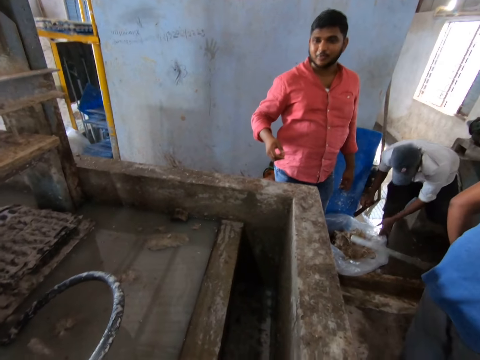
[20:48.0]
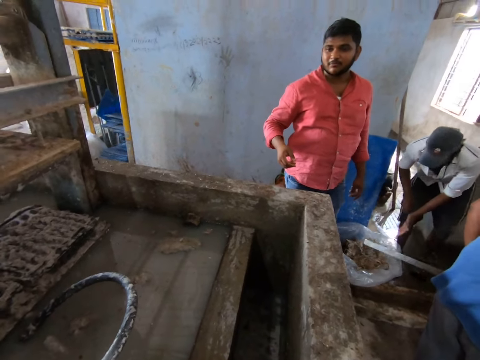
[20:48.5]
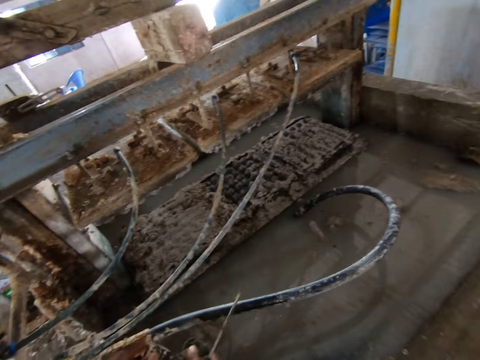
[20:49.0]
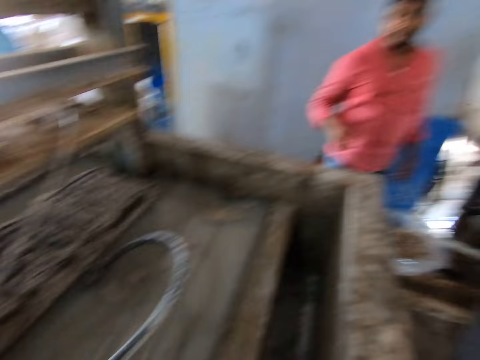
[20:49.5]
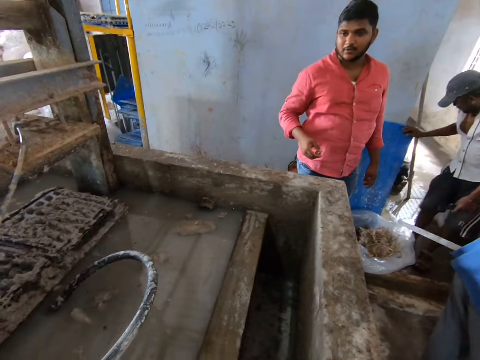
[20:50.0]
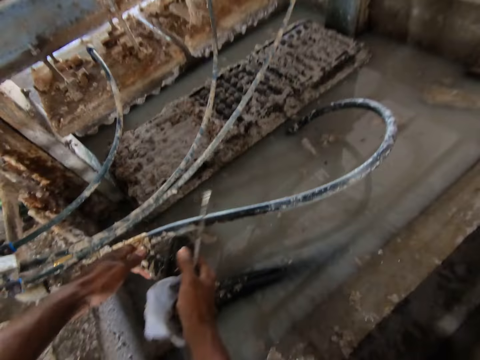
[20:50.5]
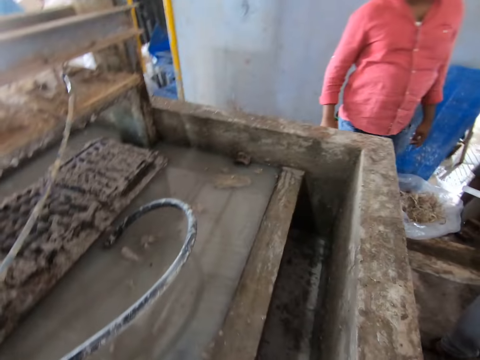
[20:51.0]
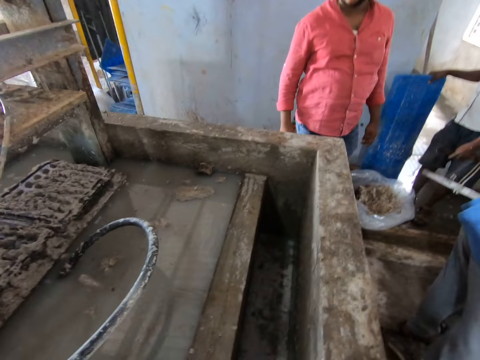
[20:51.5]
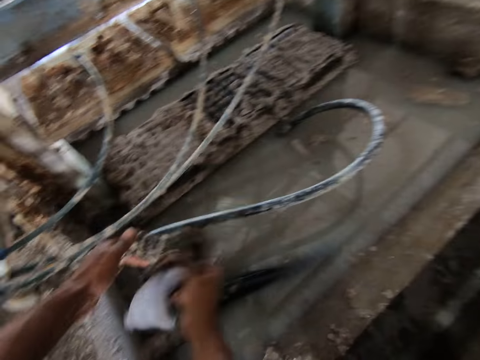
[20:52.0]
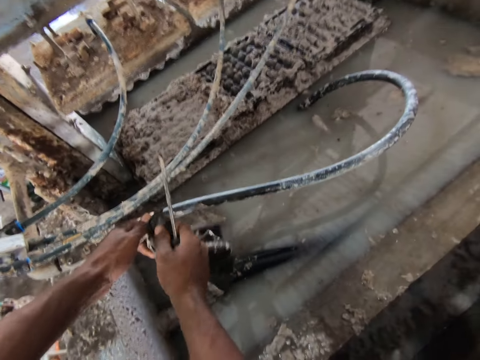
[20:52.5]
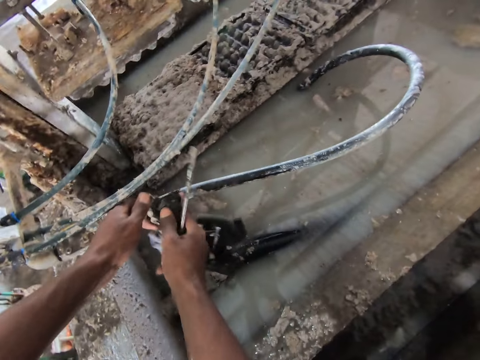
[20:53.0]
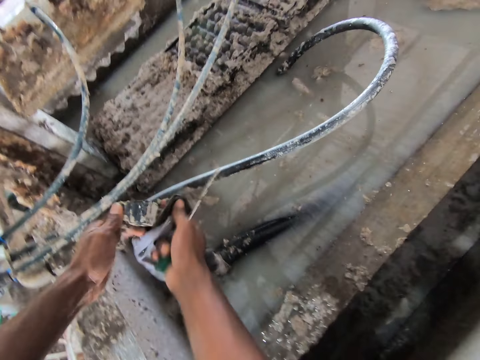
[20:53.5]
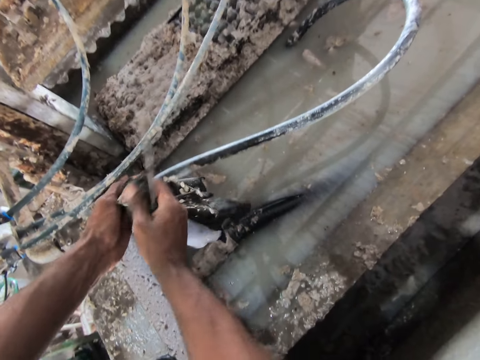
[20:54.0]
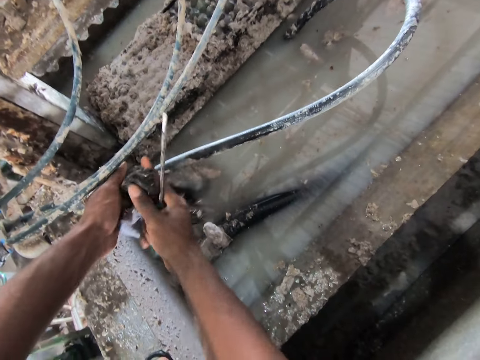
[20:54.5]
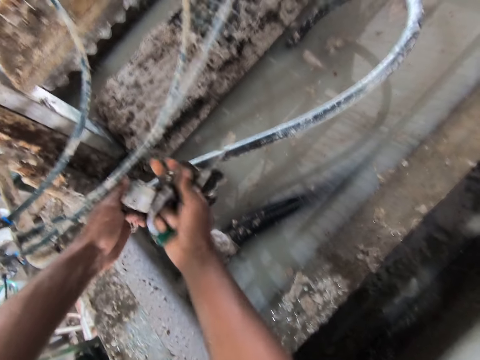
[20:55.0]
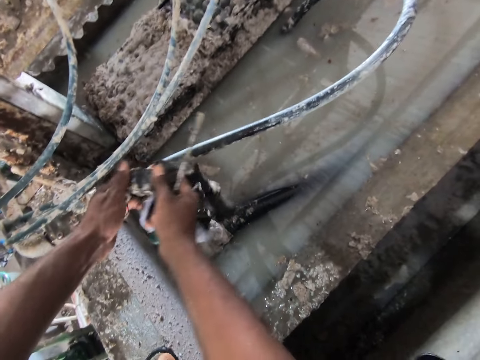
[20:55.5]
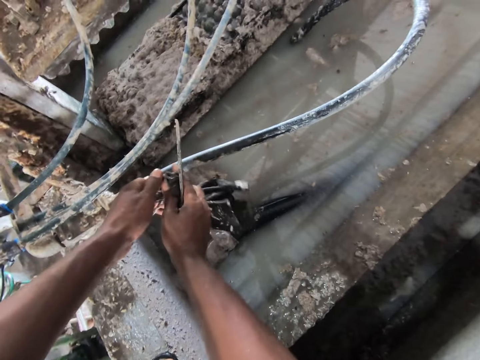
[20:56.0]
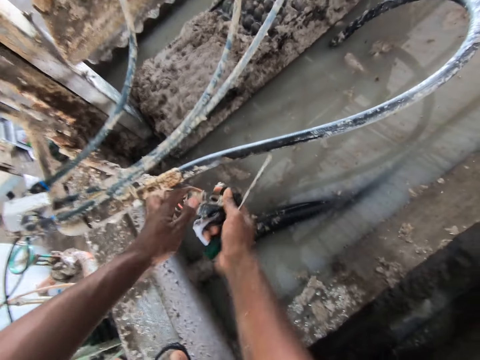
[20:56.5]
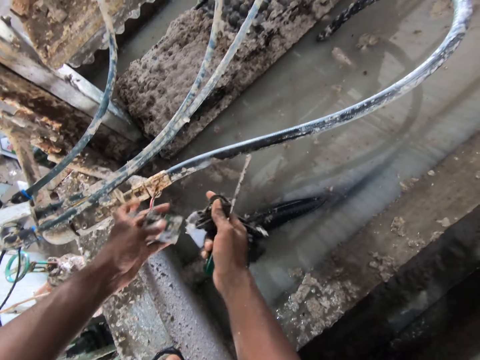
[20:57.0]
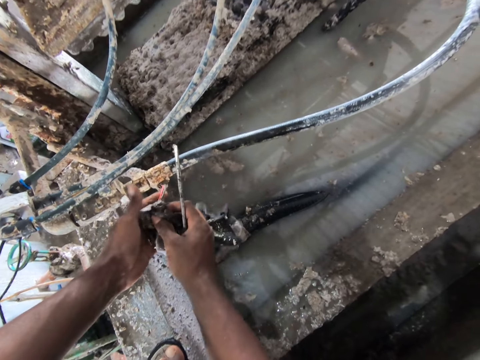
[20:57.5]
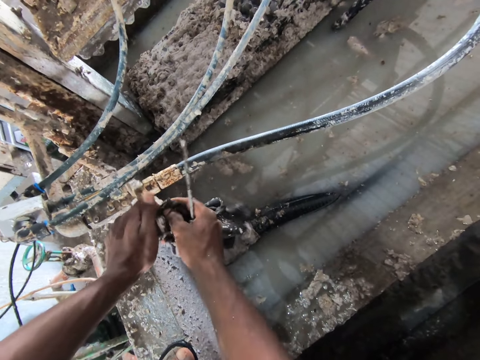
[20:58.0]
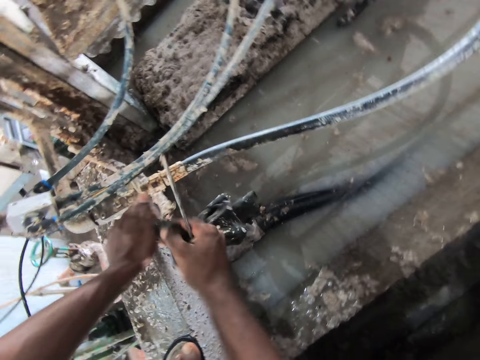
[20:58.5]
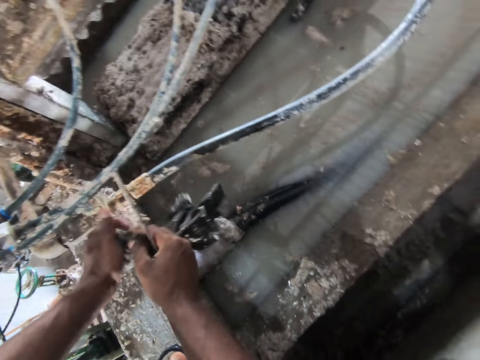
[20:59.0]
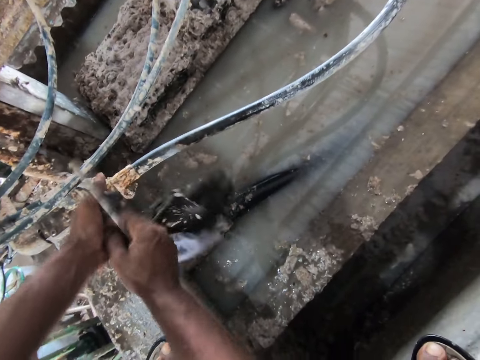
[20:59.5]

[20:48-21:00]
A man talks to the camera wearer. The camera wearer fidgets. They wipe the pipe plug. They wipe the wire cable.

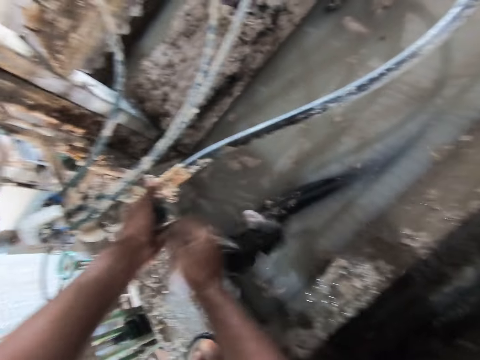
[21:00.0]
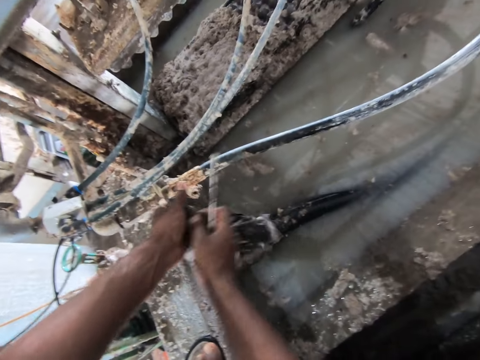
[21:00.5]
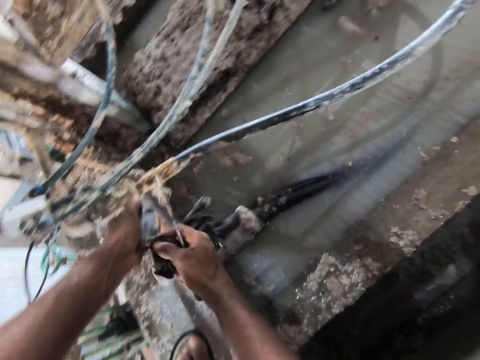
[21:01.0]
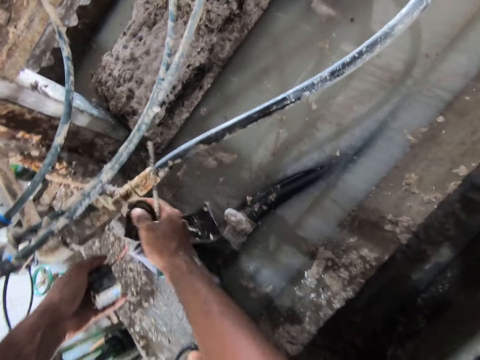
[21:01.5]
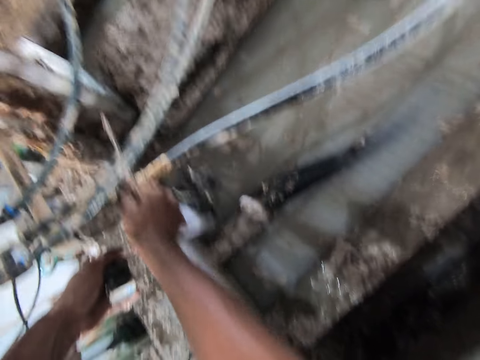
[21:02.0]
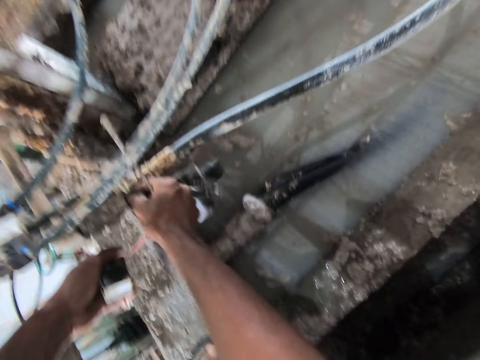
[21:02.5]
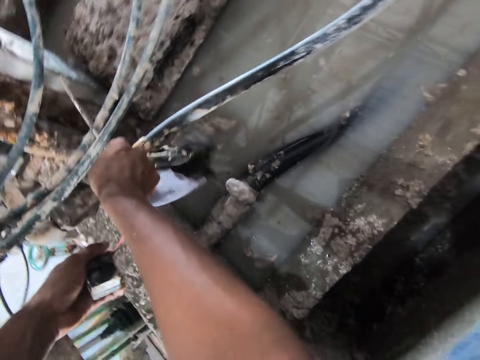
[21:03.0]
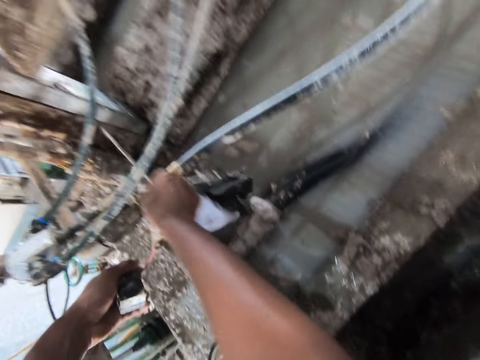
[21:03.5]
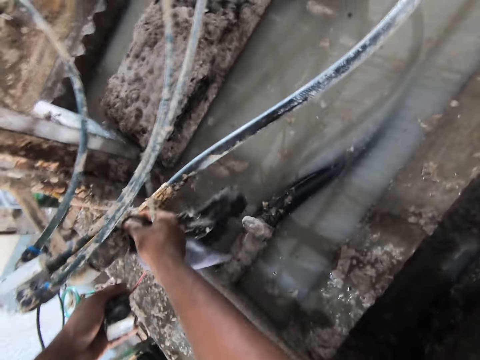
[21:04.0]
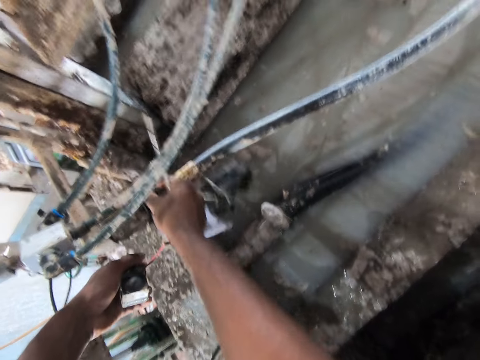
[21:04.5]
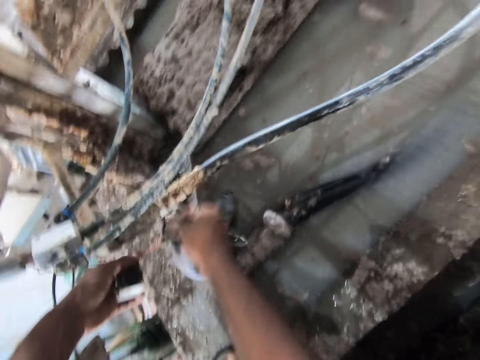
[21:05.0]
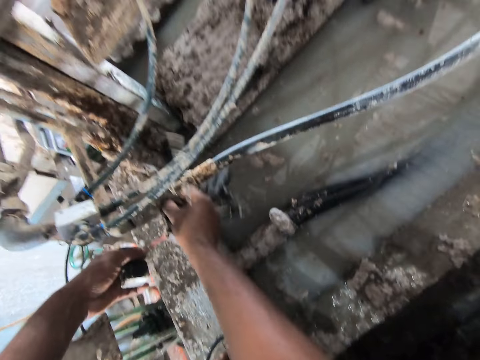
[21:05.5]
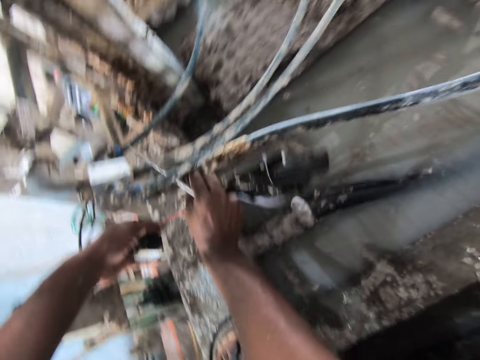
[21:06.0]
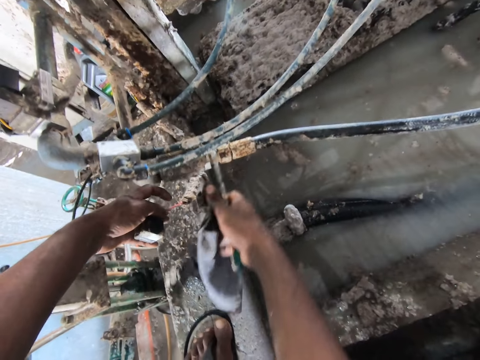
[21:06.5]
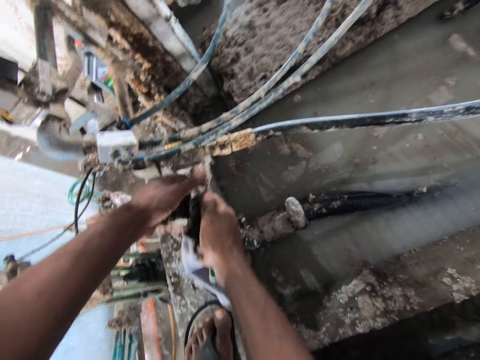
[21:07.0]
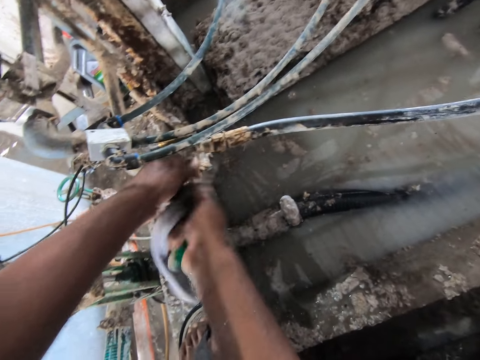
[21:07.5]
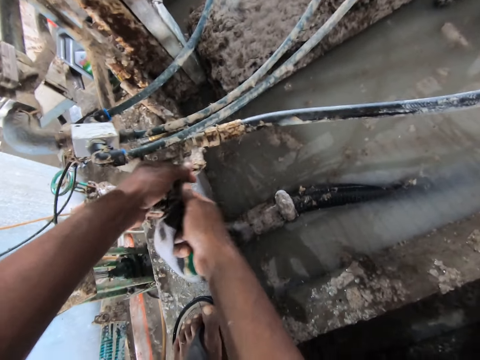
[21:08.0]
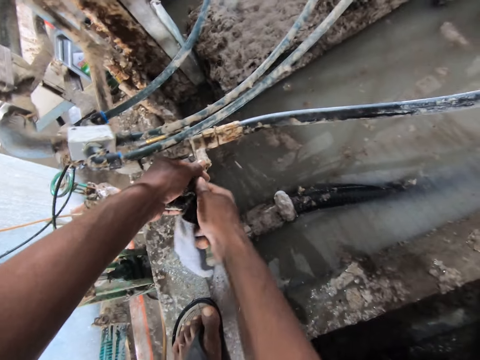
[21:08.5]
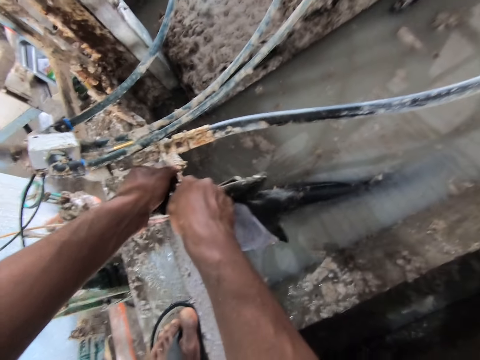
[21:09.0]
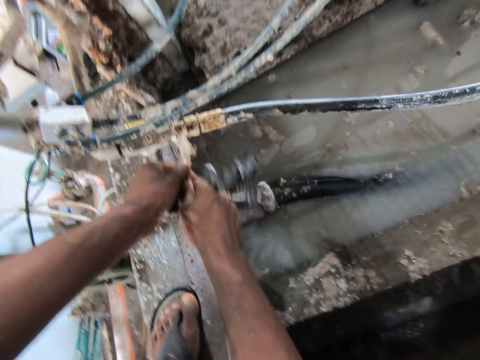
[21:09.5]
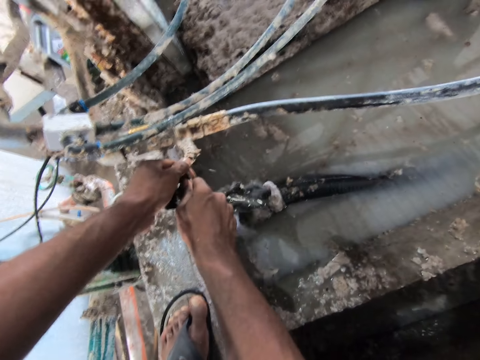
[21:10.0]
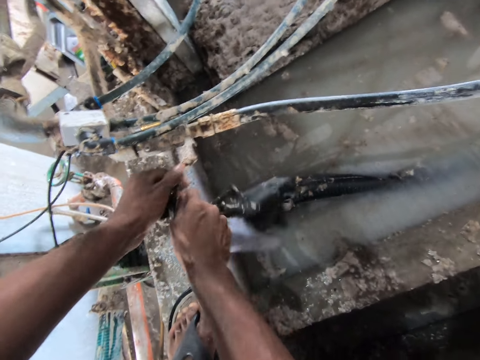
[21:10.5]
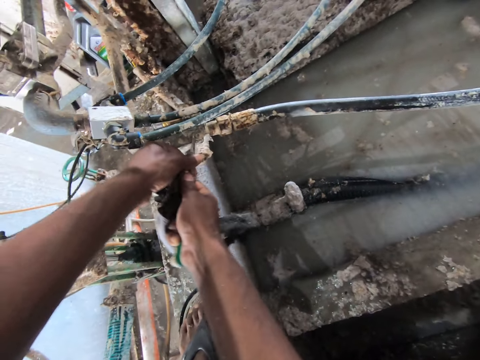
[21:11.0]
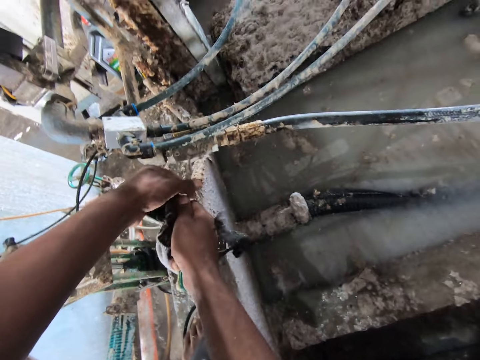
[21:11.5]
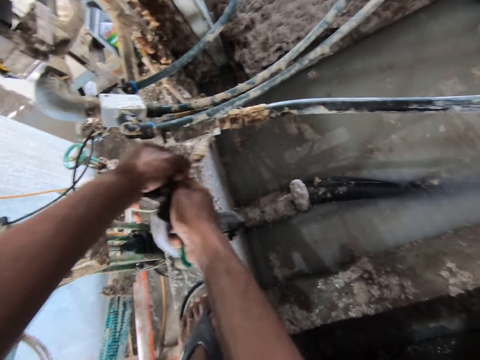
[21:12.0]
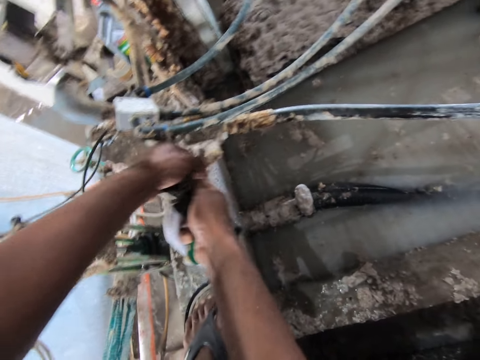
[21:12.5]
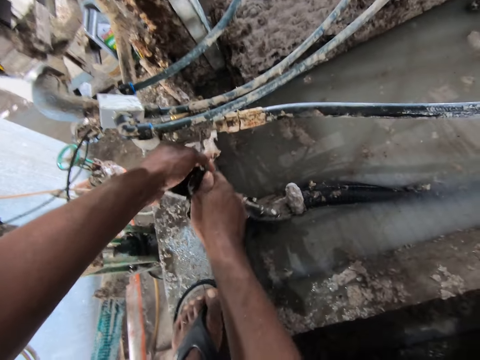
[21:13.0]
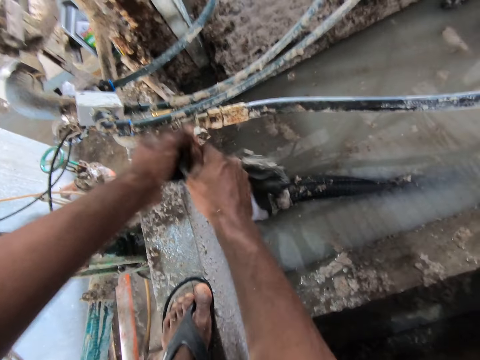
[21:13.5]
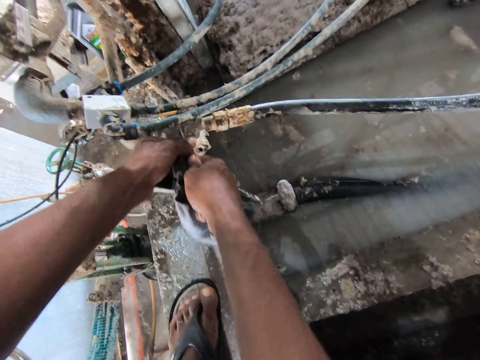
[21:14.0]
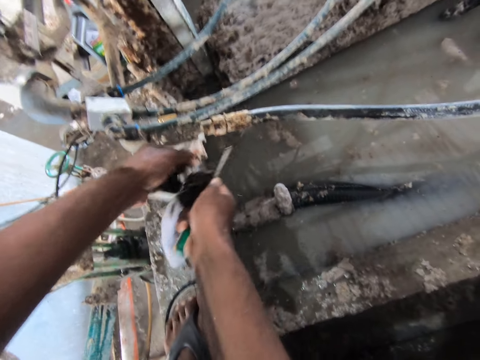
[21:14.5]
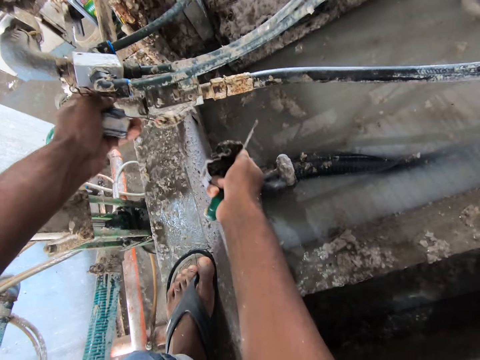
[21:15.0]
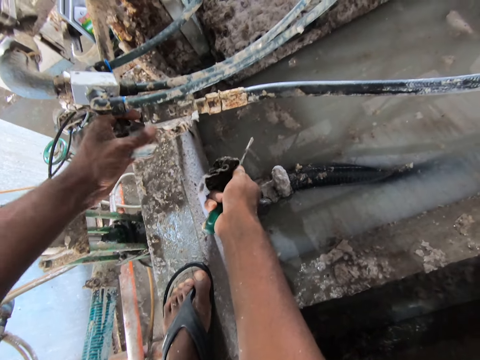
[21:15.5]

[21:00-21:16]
The camera wearer wipes the pipe with the cloth. They scrape the egg making machine. They scrub the pipe with the screwdriver.
